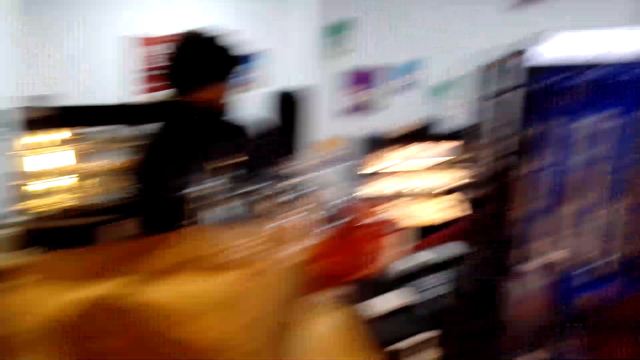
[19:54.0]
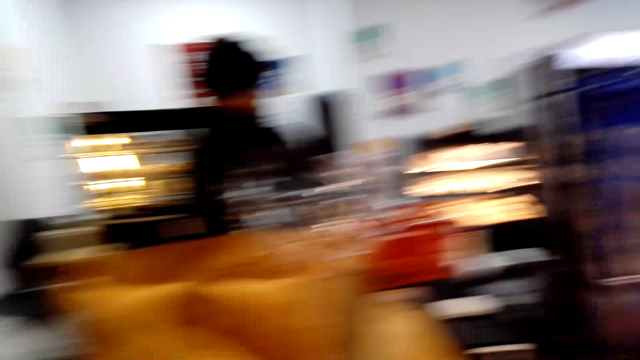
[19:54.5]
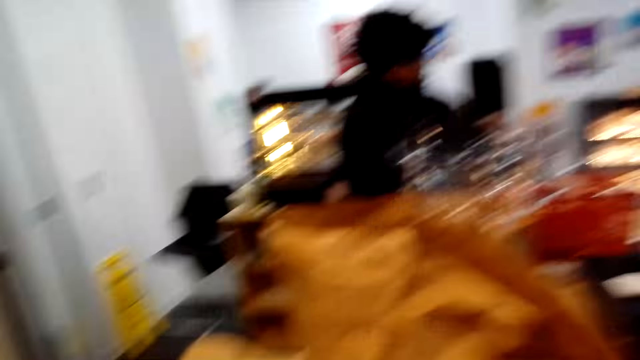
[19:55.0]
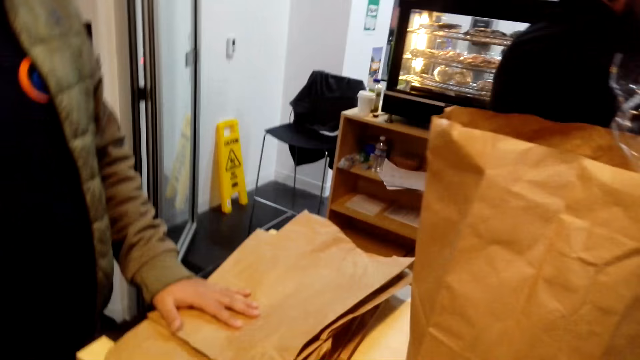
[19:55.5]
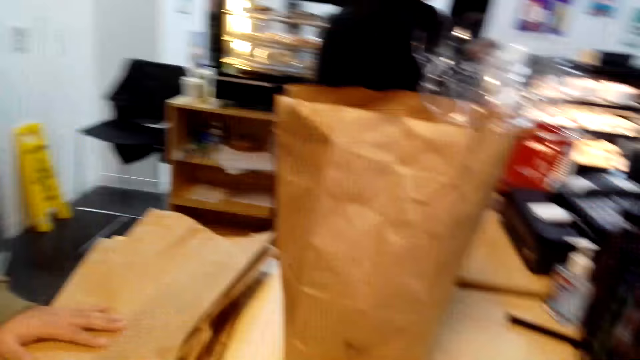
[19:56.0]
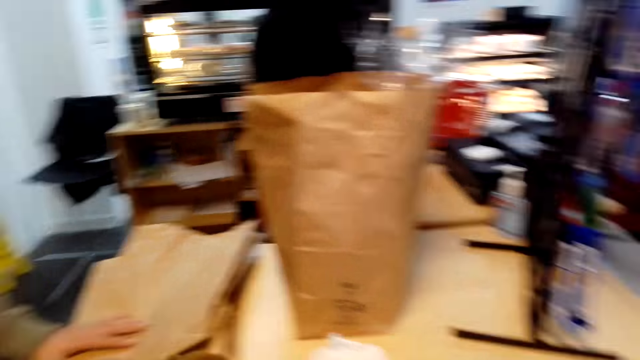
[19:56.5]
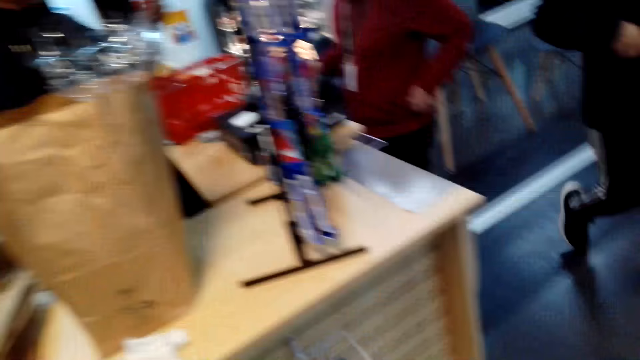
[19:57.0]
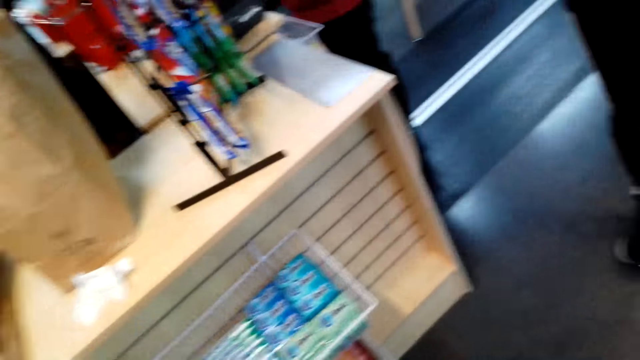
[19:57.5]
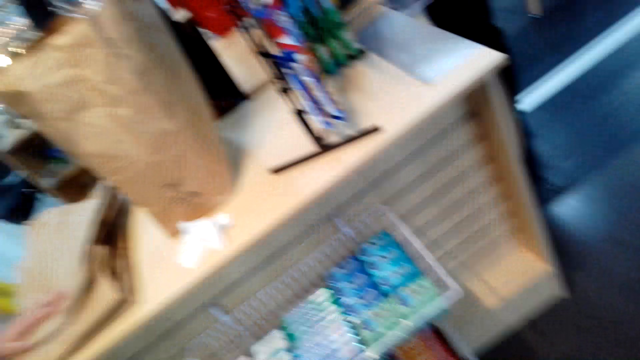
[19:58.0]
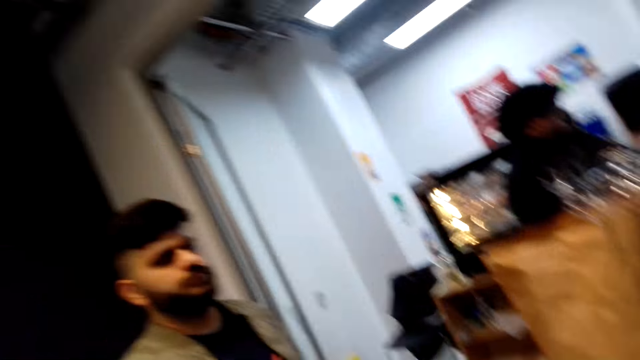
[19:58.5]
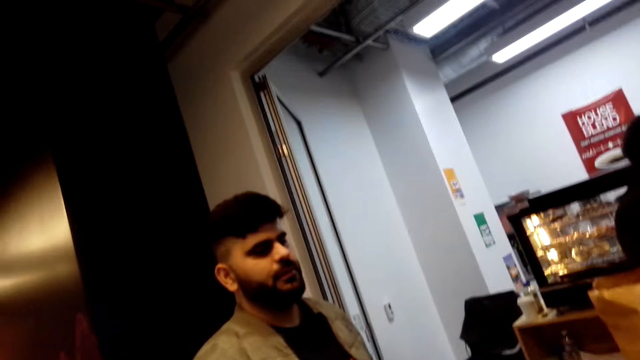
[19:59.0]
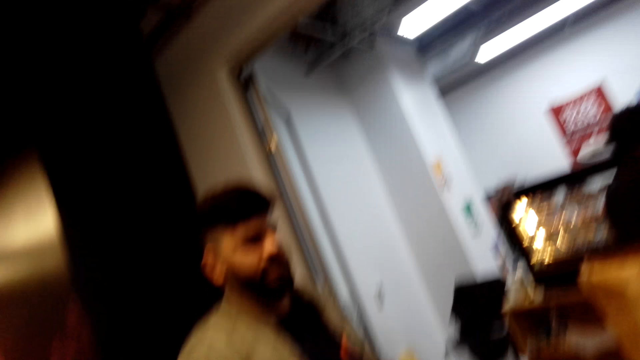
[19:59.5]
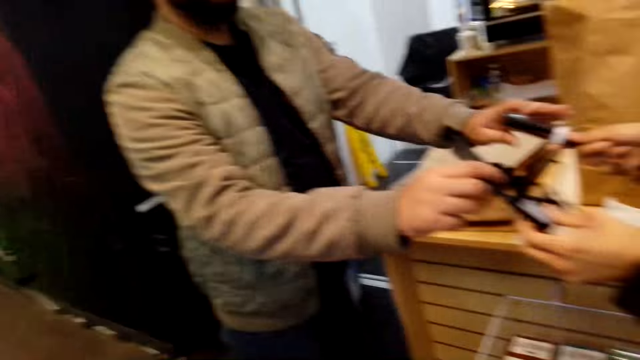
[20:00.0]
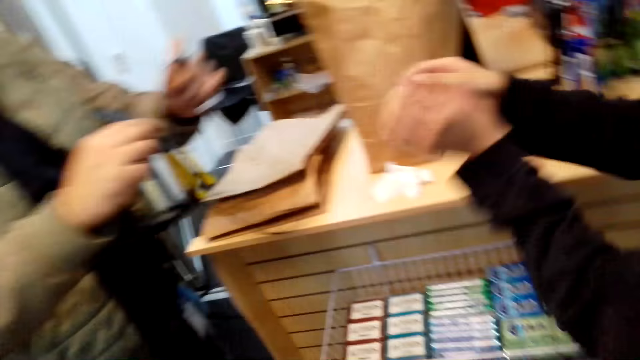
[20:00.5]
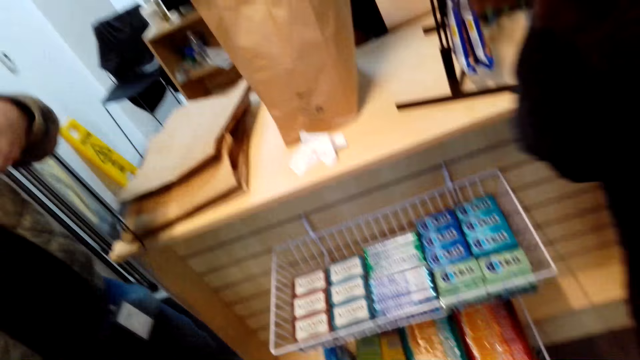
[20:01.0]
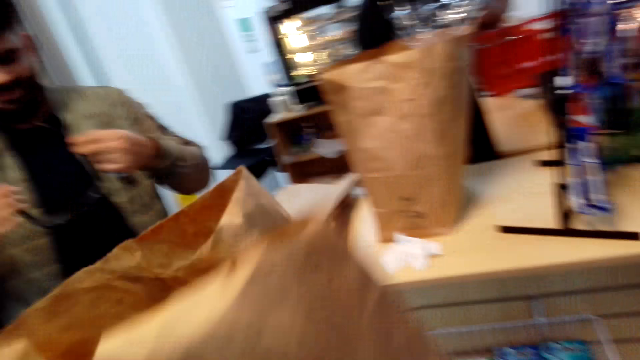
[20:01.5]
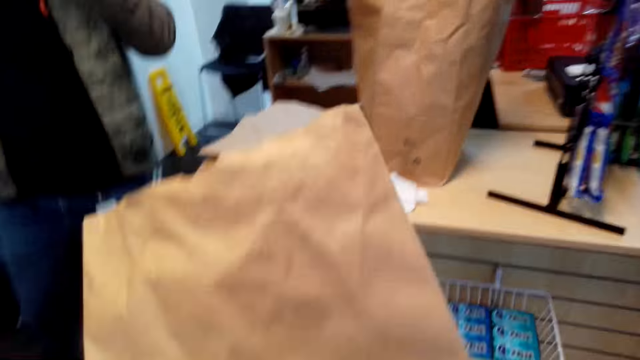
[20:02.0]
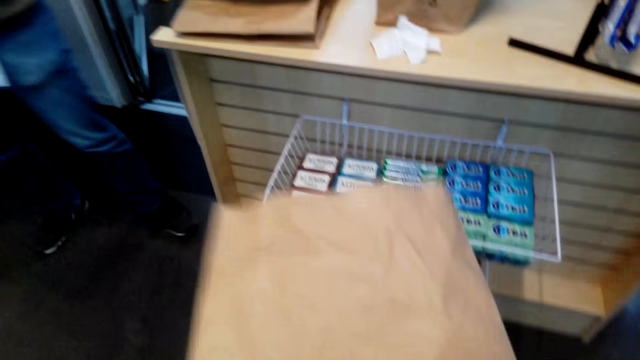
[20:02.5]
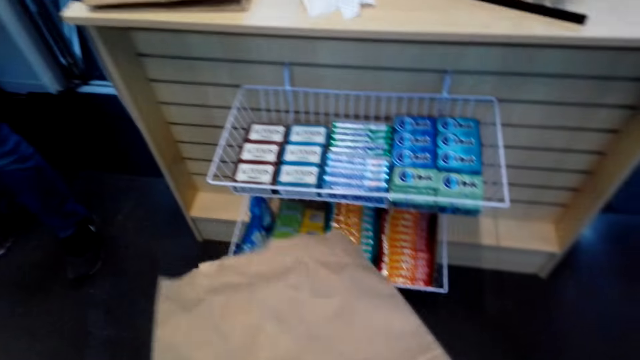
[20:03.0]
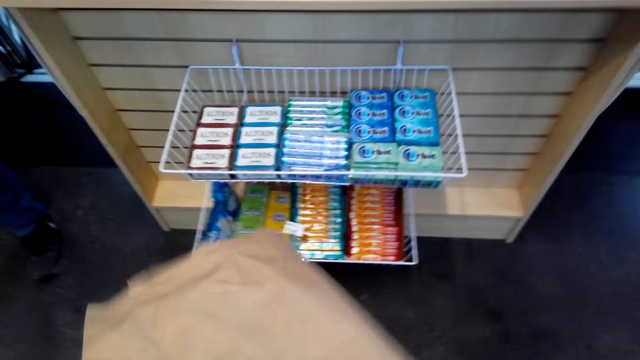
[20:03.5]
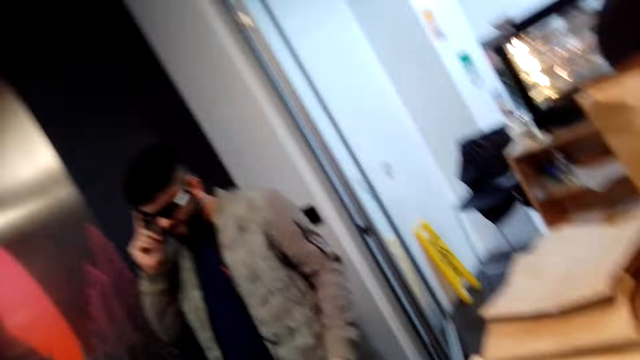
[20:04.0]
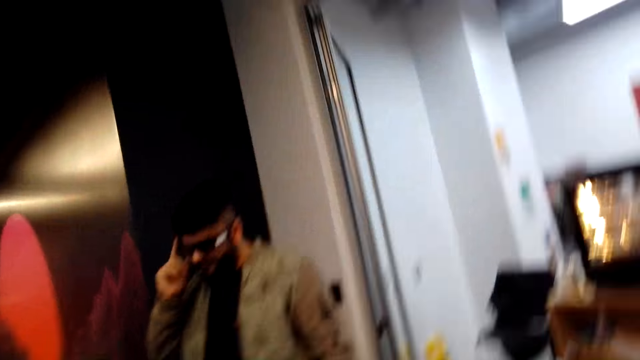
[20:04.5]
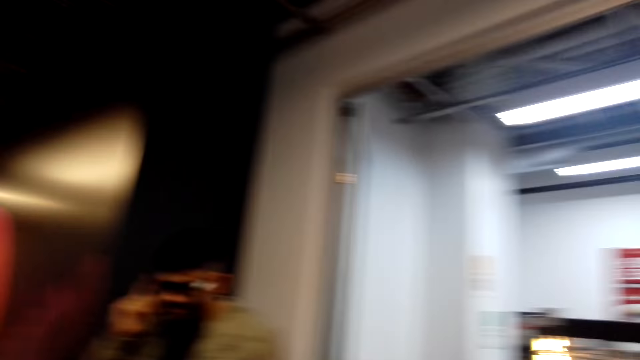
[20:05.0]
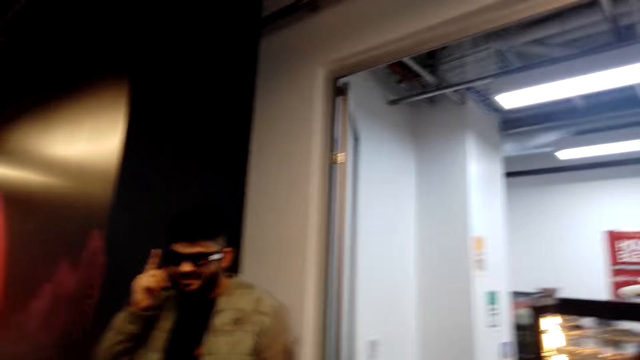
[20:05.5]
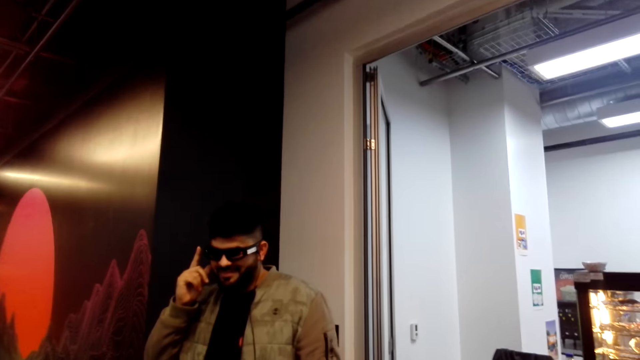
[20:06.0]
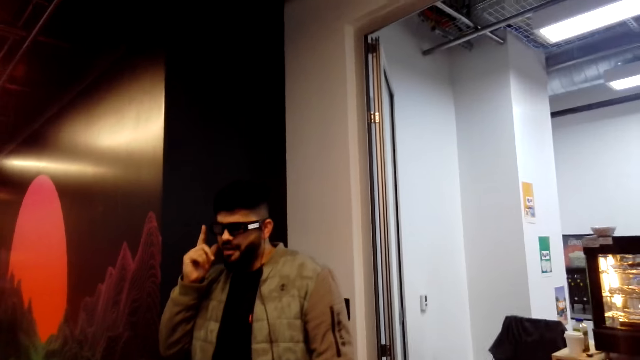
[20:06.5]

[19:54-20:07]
The camera wearer looks around. A person places a hand on the envelope. The camera wearer looks around. Another person walks around. The camera wearer dialogues with the man. They look around. The other person hands the first person something and walks around. The camera wearer holds the shopping bag. They move the envelope. The first person places a hand on the right ear. The camera wearer looks around. They dialogue with the man. The first person interacts.

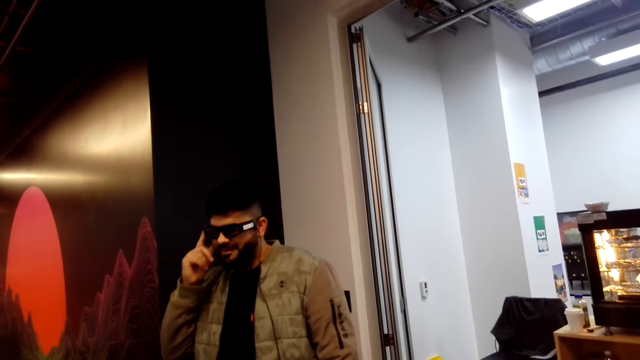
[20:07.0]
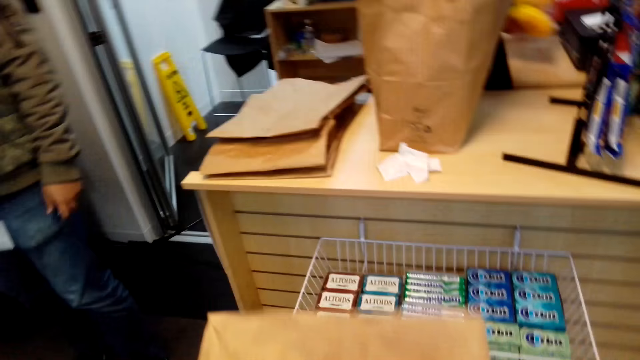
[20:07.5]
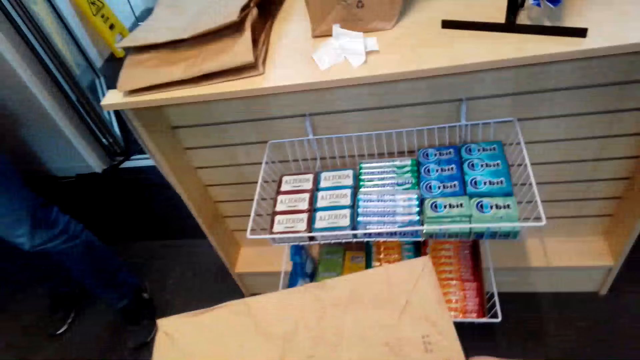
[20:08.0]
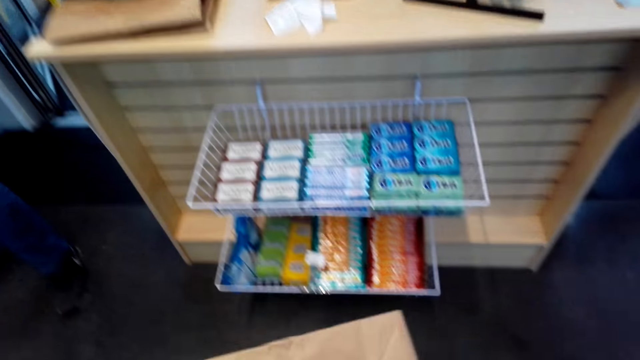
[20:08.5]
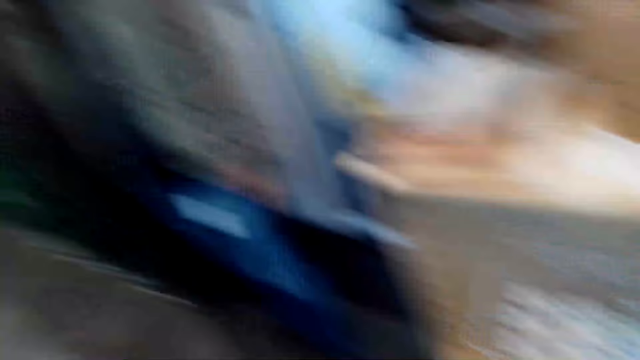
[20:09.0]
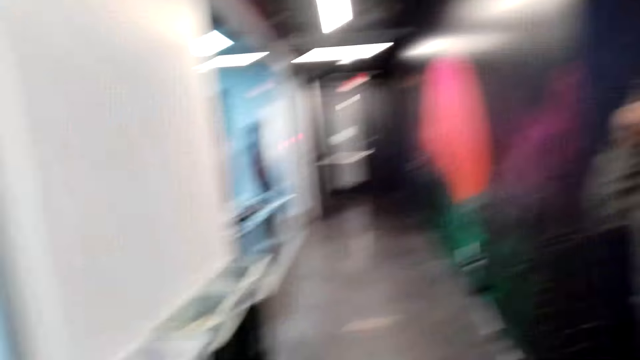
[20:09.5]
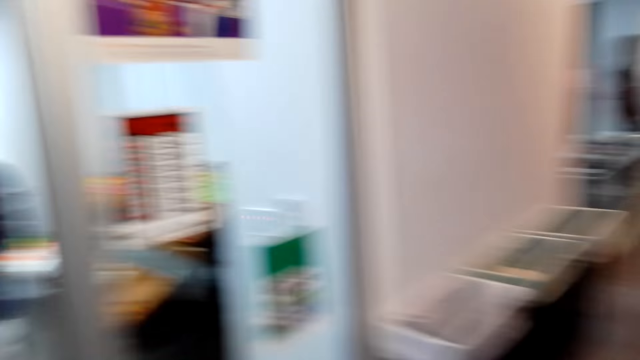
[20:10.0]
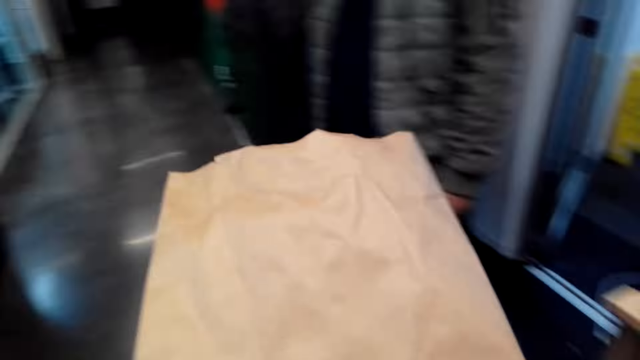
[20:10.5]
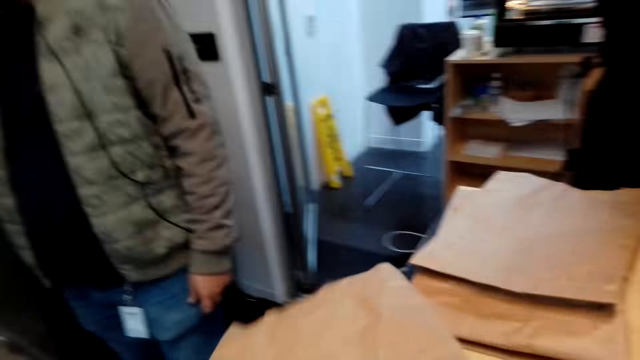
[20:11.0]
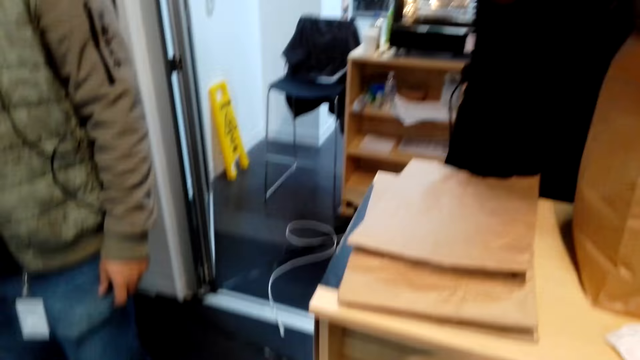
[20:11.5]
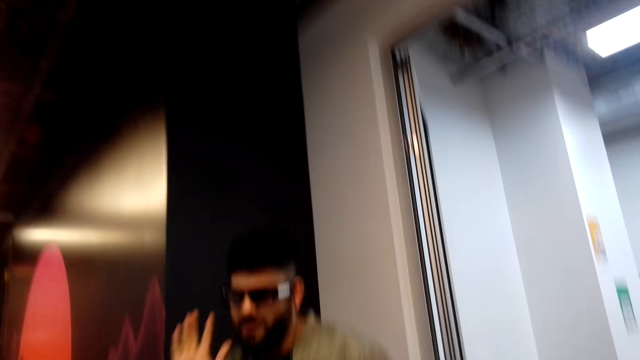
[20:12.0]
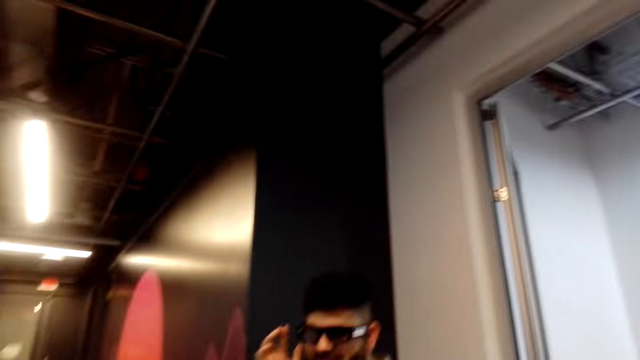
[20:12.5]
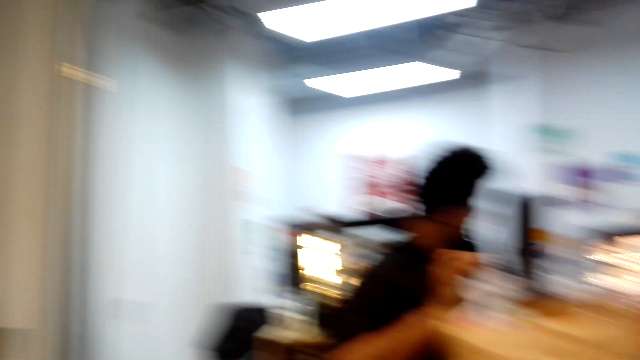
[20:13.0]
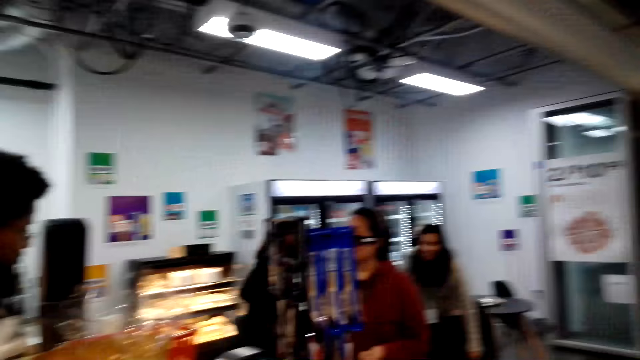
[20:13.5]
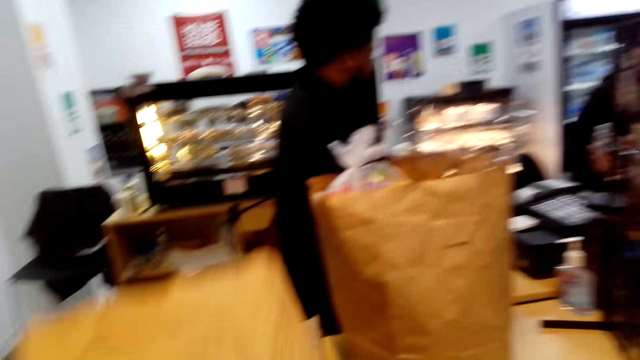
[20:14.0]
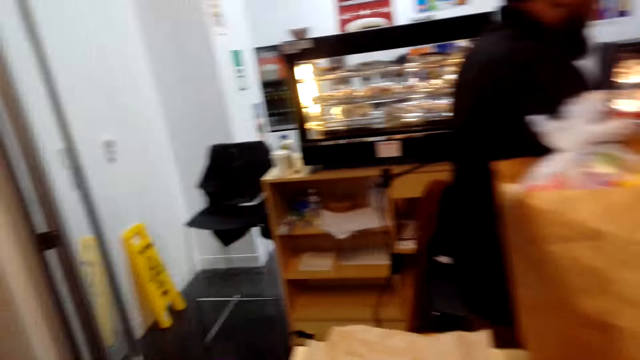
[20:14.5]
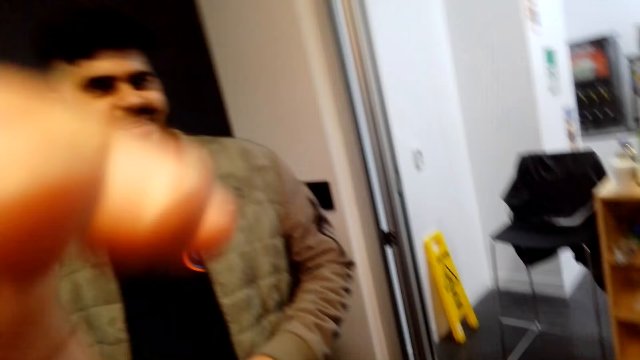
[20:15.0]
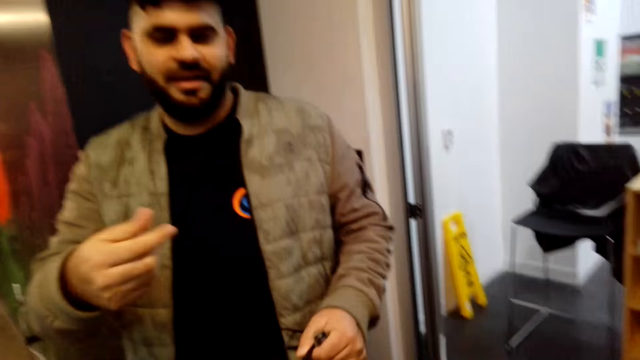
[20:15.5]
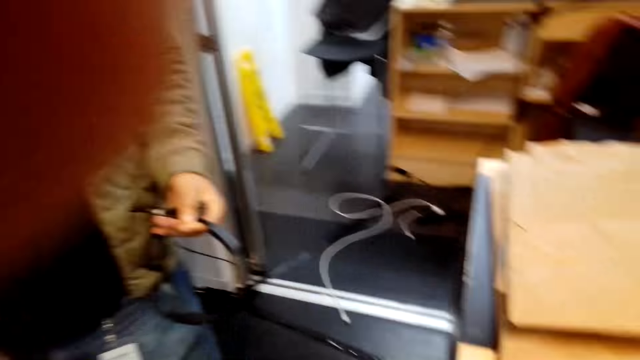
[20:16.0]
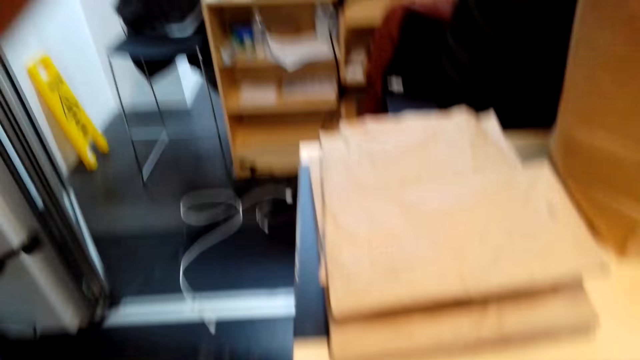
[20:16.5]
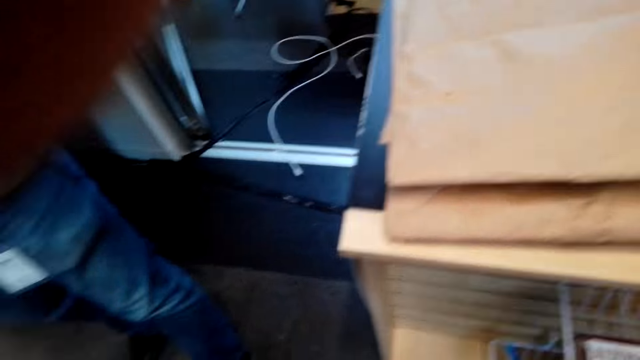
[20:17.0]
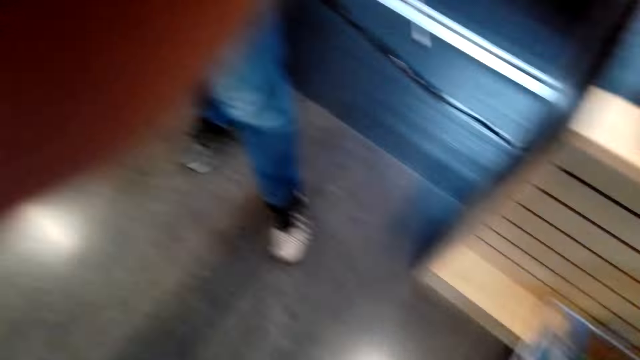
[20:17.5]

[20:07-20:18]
The camera wearer looks around. They hold a brown envelope. The man moves a hand. The camera wearer dialogues with the man. They look around. They move the brown envelope and move the left hand up. The man moves the right hand. The camera wearer dialogues with the man. They look around.
